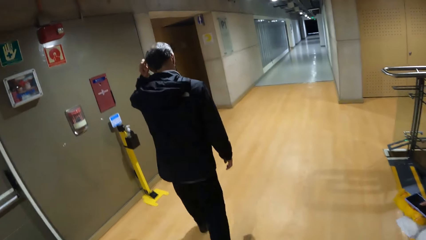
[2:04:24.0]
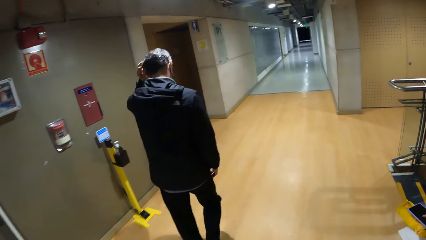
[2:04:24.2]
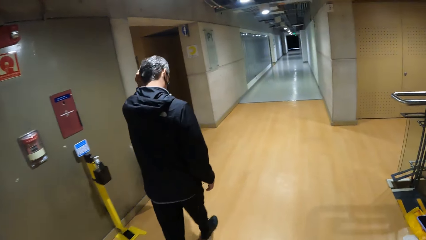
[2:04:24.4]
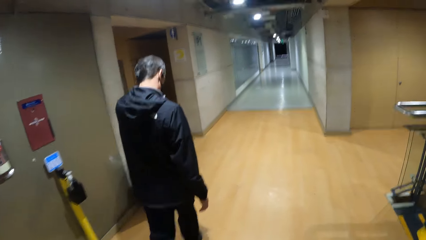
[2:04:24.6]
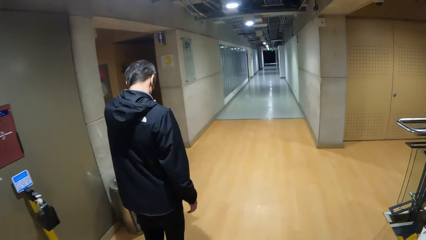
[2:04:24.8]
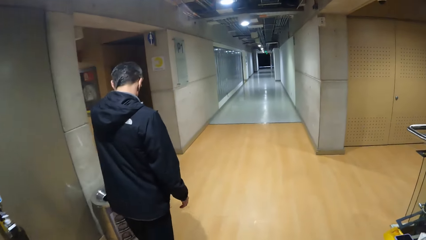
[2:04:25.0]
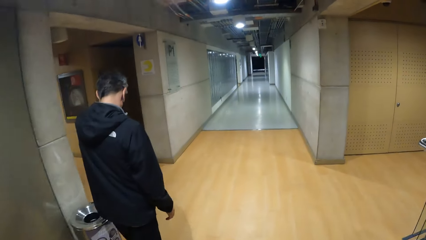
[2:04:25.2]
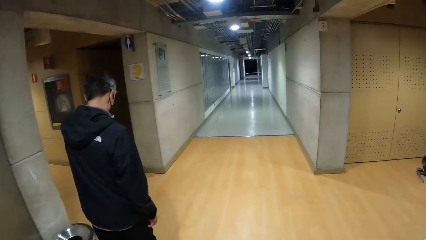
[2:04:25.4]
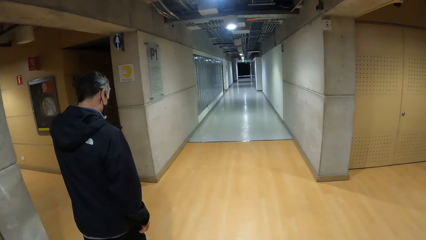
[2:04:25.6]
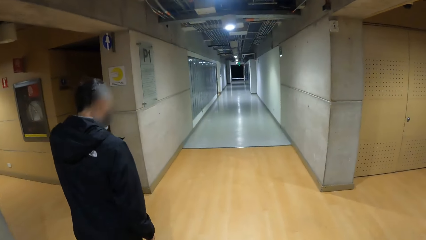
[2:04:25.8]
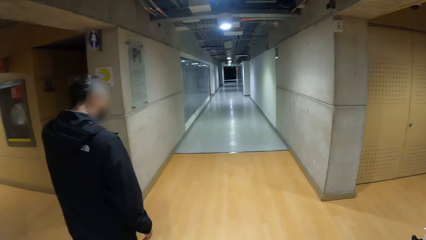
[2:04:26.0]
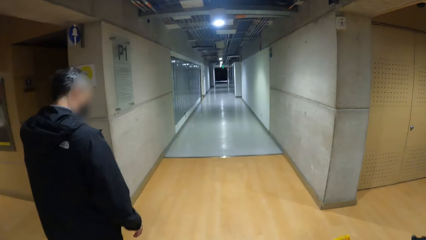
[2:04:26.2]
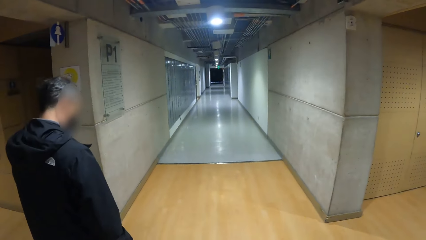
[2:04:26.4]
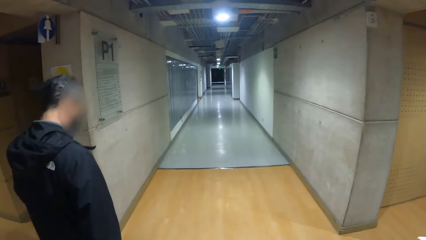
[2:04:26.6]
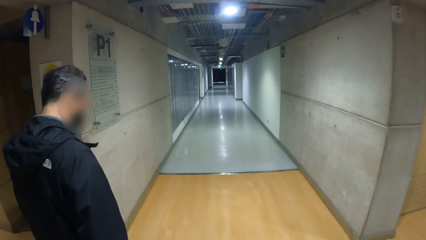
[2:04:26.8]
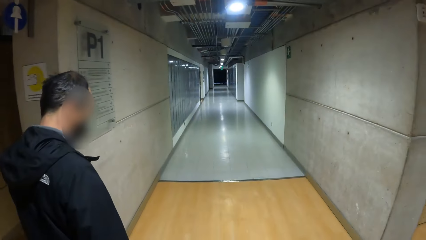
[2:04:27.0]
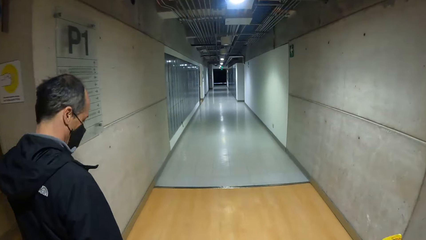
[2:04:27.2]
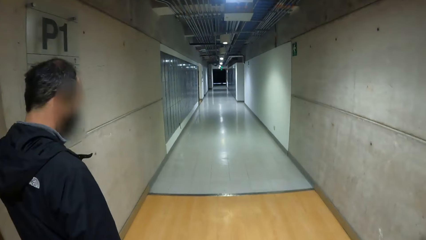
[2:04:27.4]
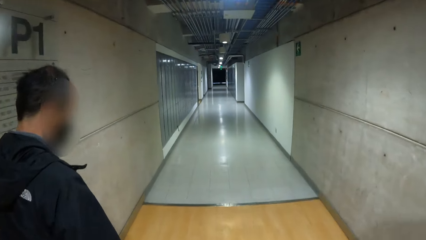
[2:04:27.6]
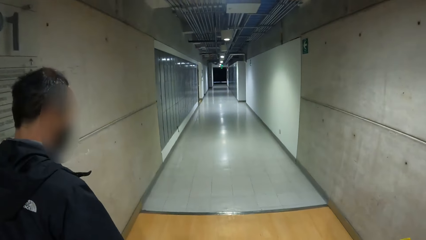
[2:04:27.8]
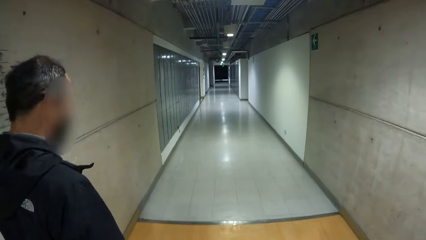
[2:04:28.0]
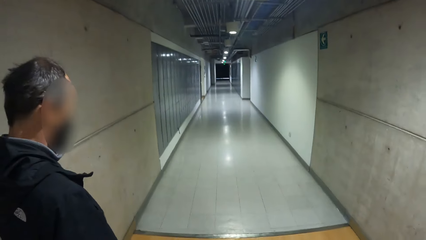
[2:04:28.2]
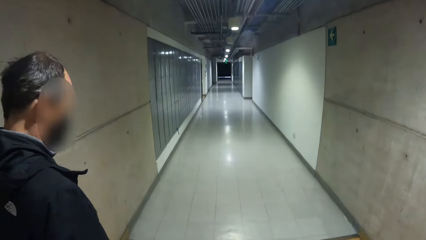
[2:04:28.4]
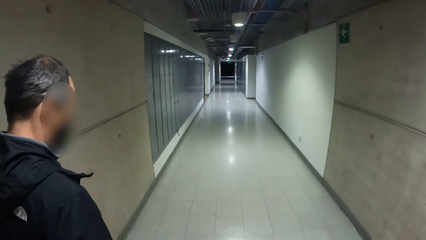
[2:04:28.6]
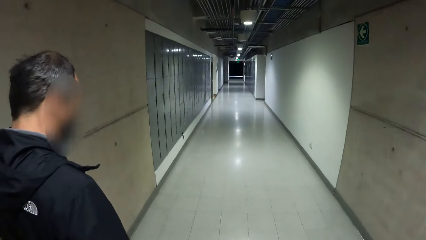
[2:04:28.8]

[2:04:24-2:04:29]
The camera wearer walks in the building.
